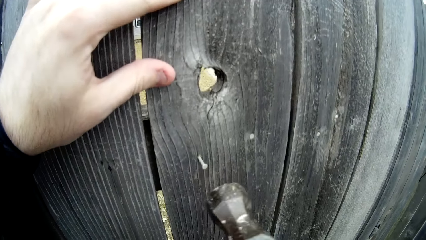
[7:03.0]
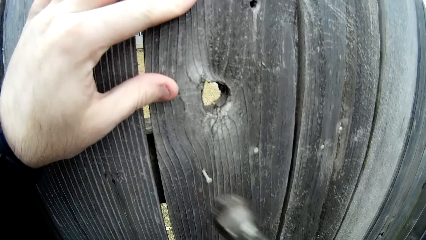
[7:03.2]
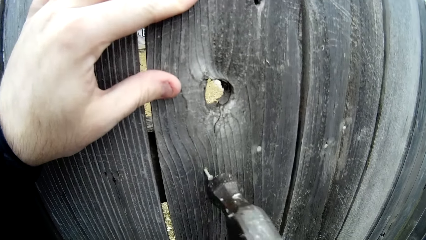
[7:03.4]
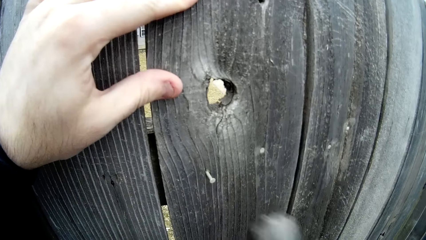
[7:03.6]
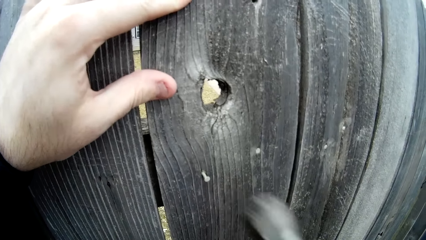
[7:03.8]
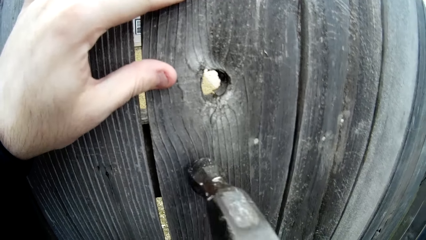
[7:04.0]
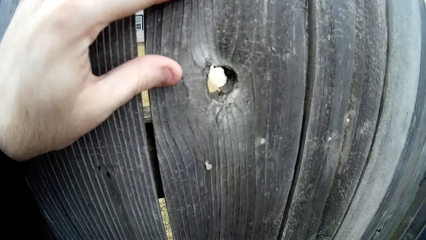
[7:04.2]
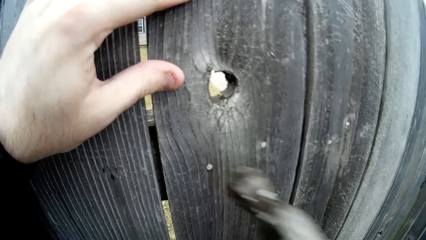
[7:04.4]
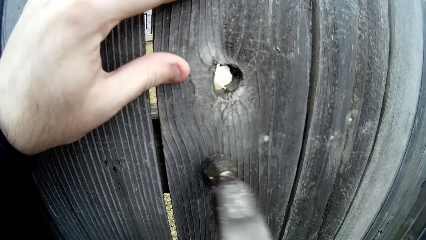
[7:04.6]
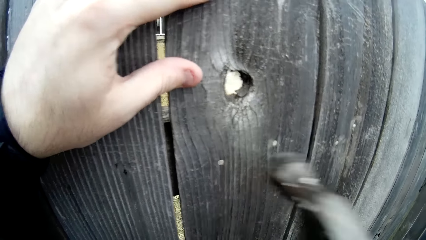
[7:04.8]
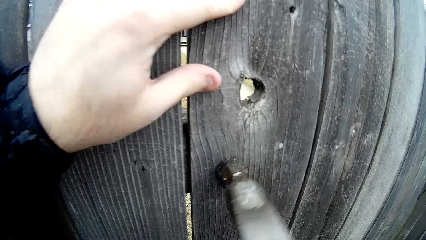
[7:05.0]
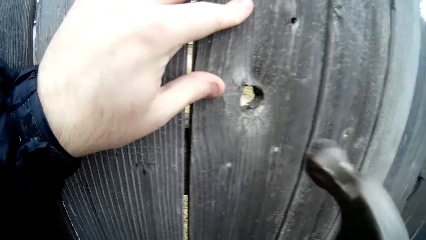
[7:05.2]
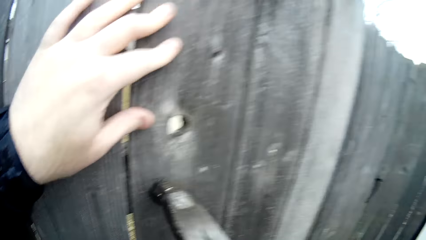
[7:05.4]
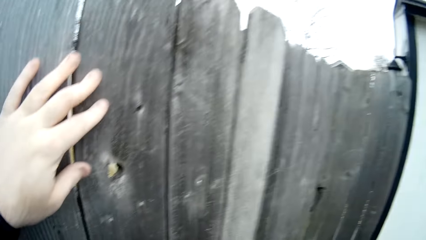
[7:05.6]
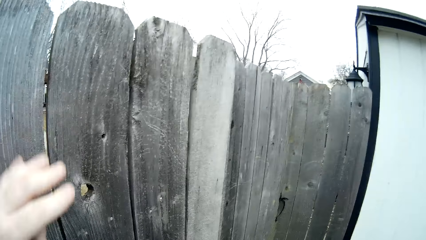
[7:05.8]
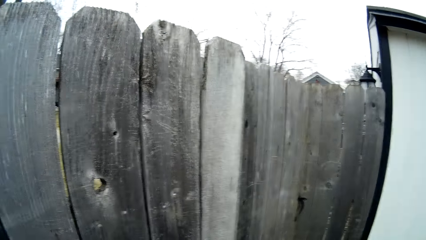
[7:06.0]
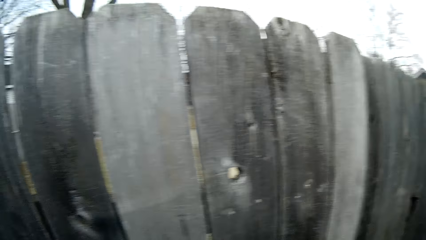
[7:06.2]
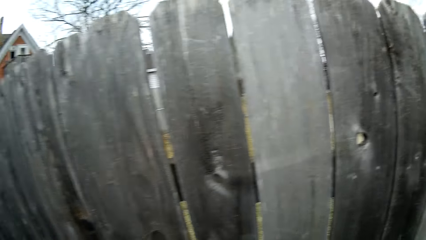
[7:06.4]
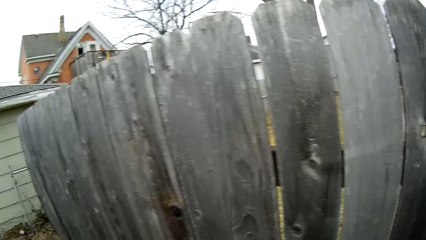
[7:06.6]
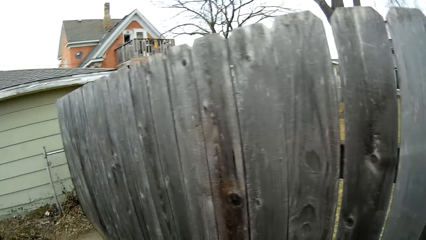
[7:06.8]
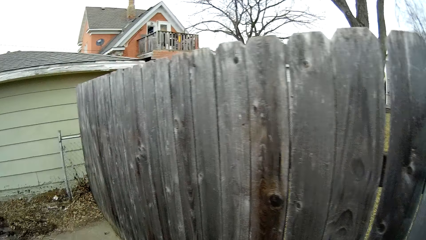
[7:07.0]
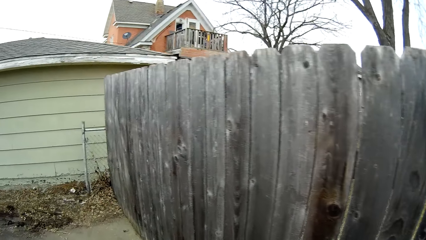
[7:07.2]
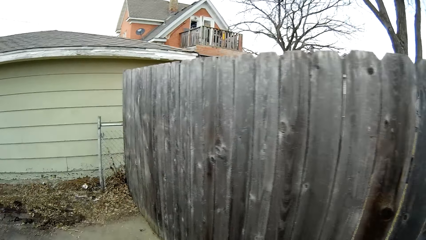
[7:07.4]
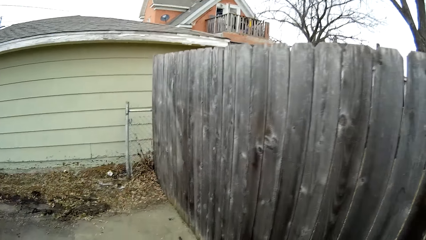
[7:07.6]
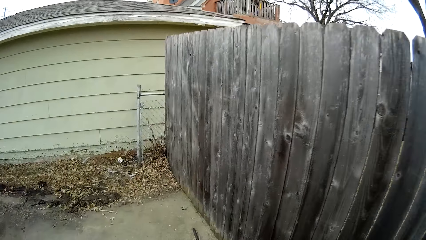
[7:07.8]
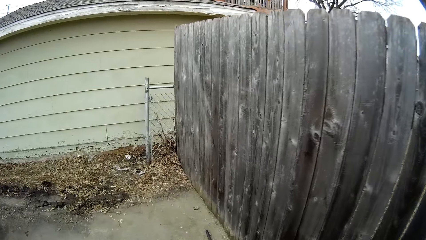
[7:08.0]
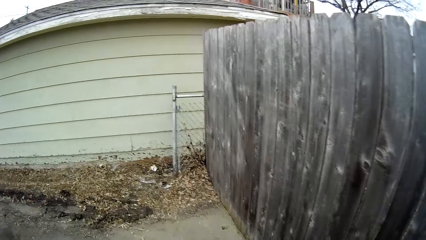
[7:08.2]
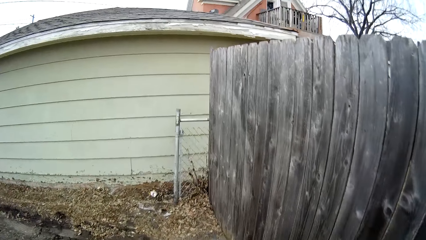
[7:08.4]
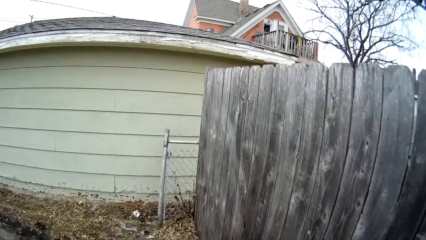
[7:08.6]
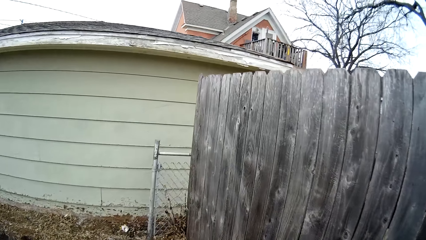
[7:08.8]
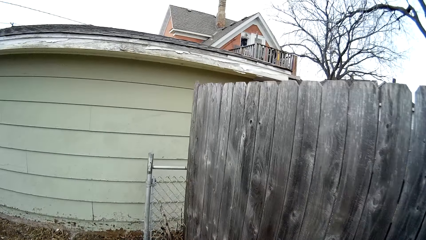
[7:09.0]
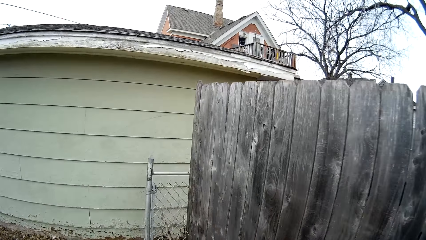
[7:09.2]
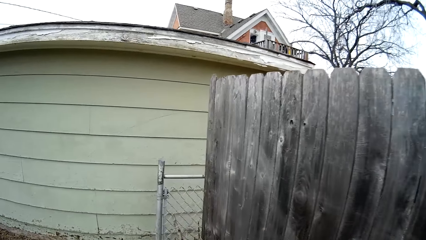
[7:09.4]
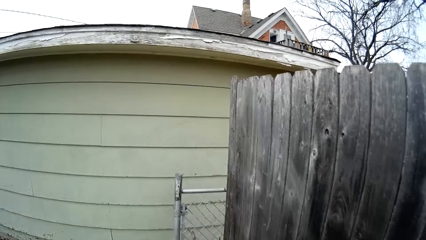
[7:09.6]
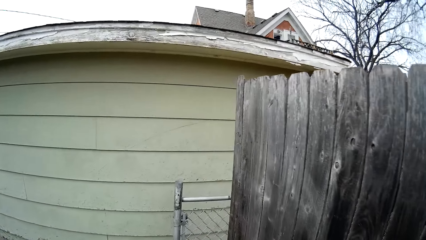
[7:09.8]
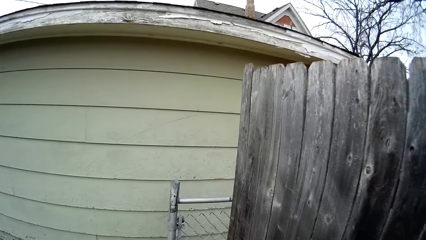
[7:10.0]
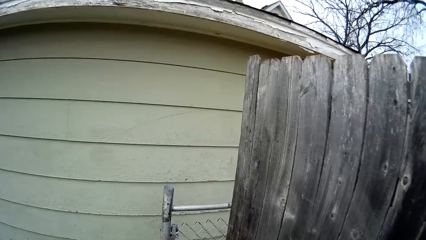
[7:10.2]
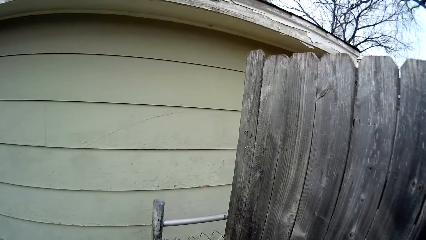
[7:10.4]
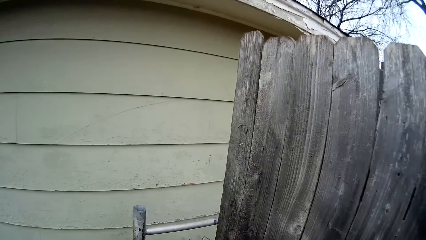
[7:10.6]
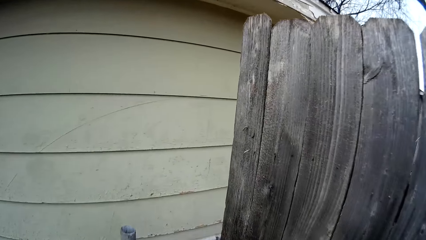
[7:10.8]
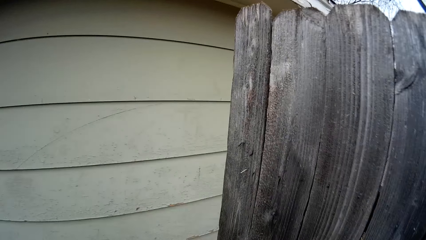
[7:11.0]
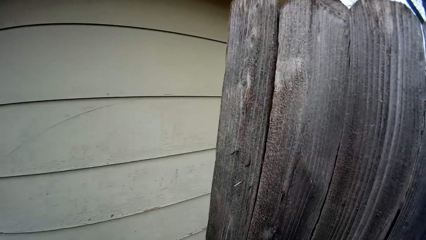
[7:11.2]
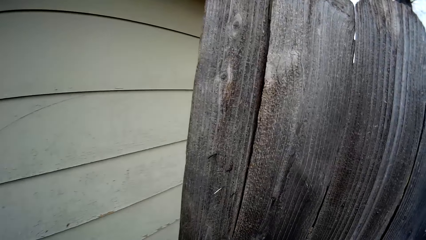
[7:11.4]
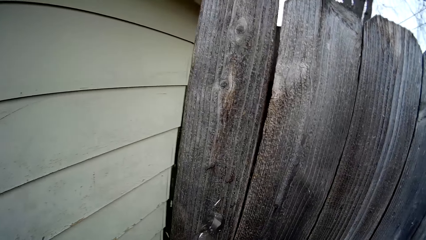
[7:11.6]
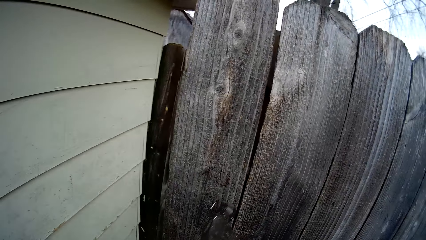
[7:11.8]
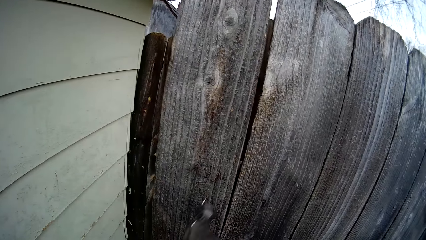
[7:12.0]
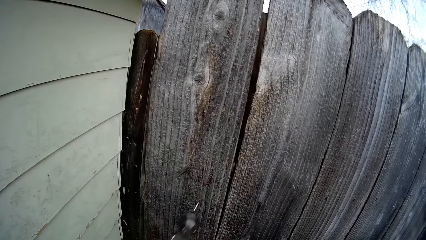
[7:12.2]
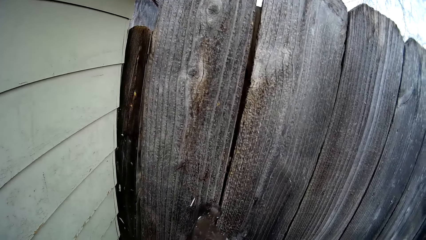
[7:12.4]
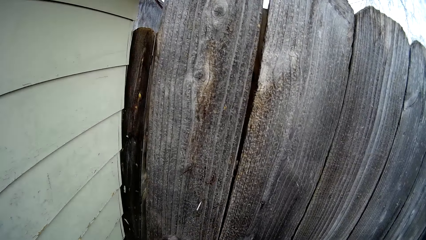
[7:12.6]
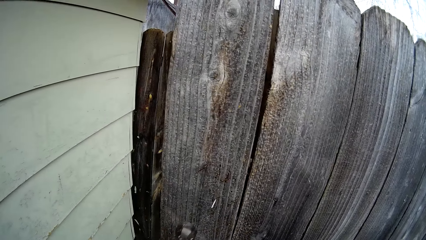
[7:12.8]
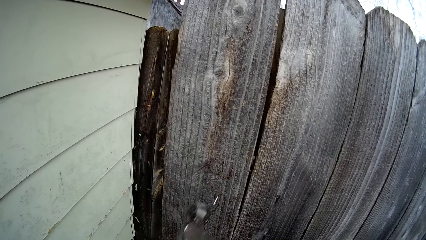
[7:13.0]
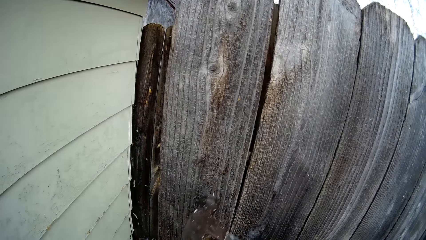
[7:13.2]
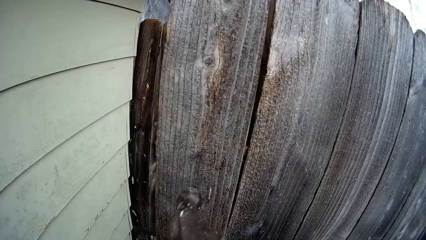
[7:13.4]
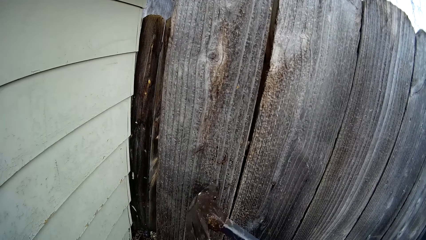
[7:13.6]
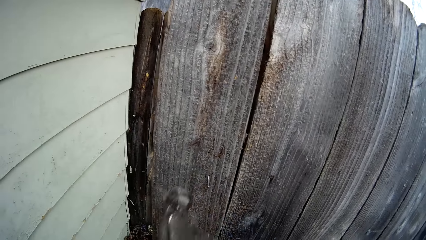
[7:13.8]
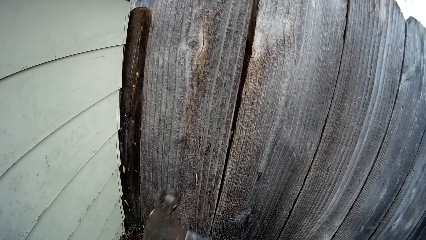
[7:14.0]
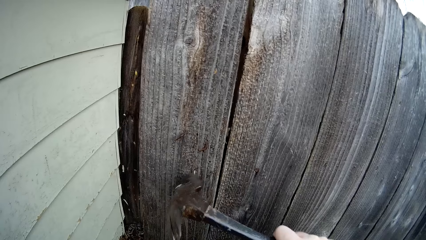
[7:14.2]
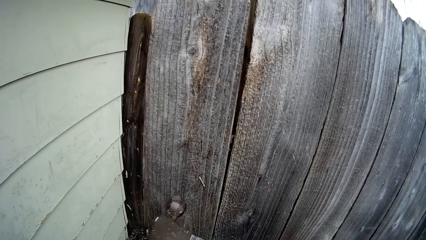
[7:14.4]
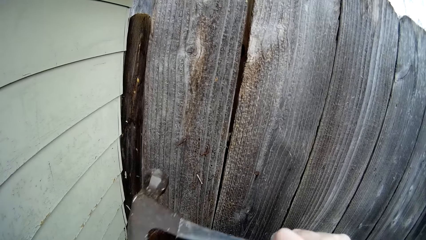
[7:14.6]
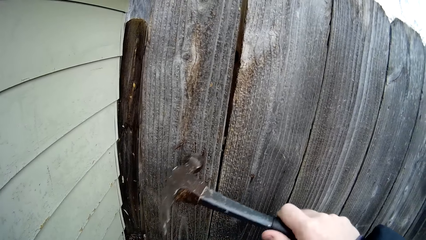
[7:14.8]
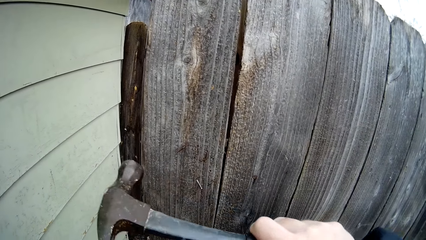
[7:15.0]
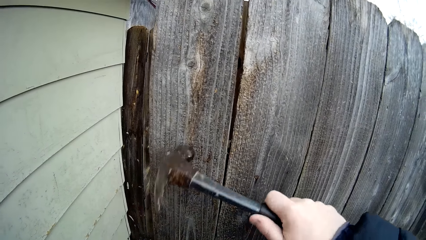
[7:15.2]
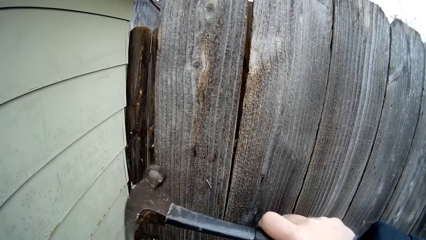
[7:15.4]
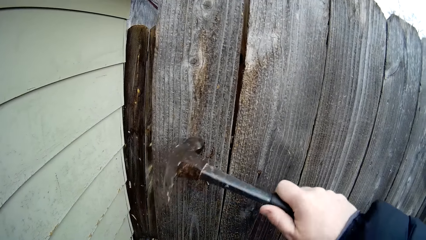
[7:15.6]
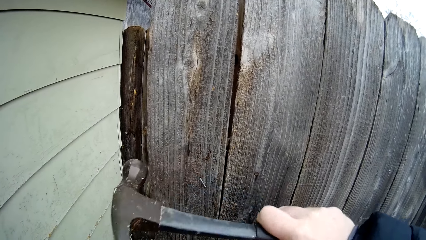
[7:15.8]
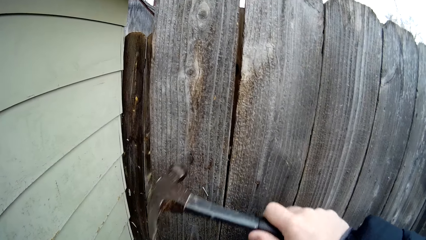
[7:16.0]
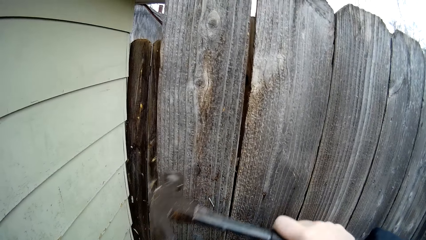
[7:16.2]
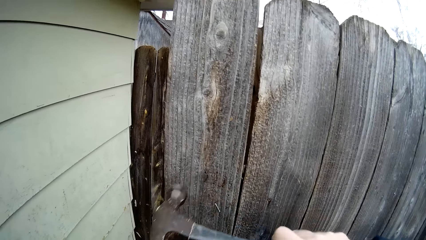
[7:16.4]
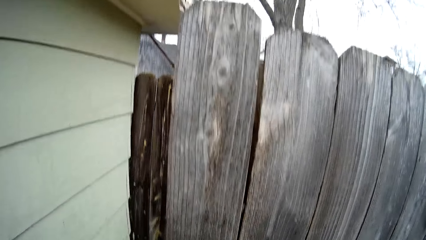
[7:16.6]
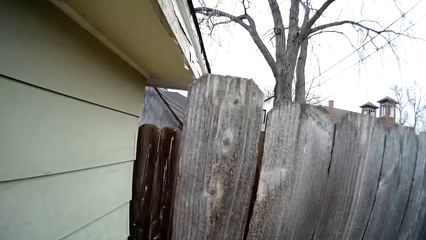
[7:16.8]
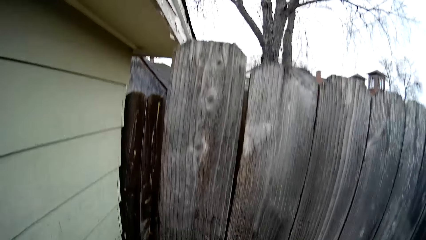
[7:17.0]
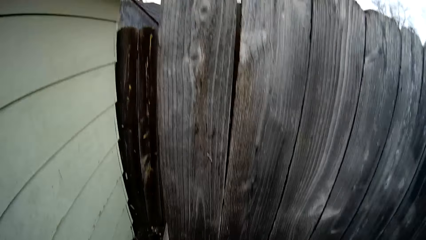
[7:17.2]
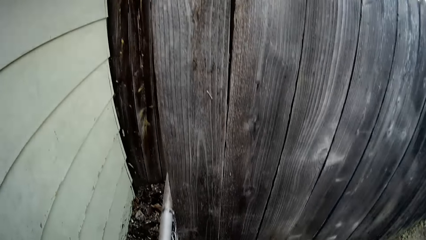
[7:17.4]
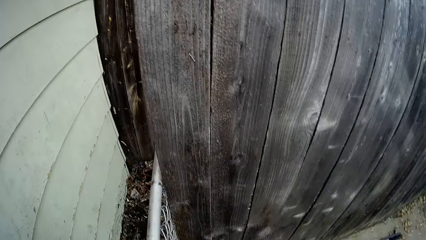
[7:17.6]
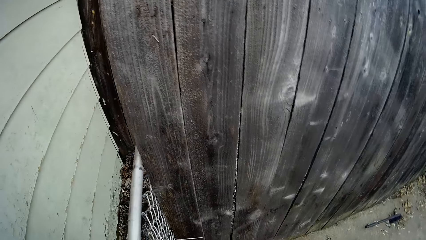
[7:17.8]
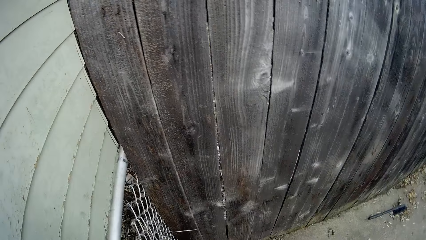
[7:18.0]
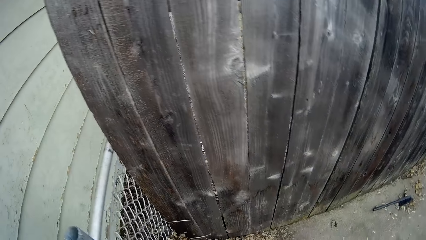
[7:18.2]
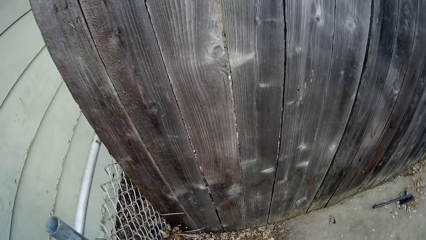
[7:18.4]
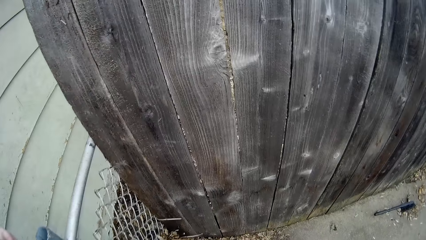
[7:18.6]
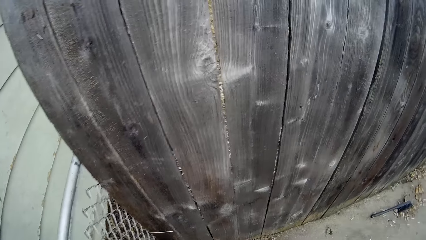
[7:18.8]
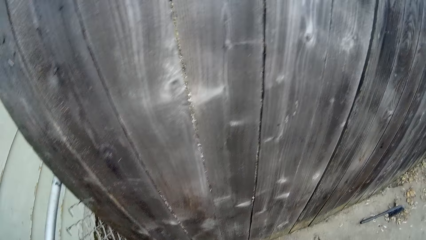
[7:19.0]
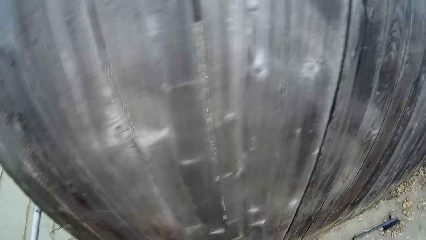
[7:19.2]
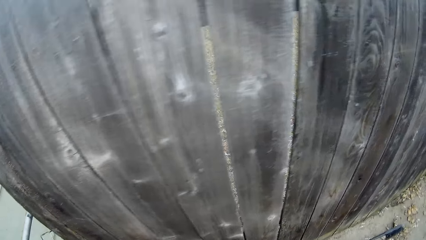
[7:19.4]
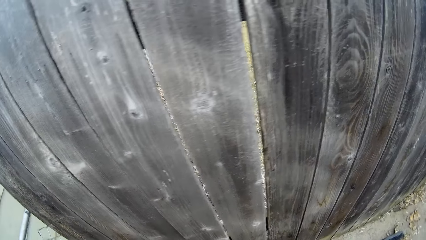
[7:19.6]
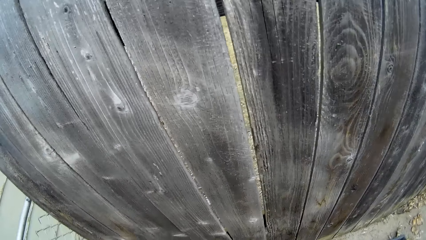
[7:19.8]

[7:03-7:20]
The camera wearer walks around the compound. They hit an iron nail with a hammer. They hit a wooden picket using the hammer. They look around. They look towards the ground.
